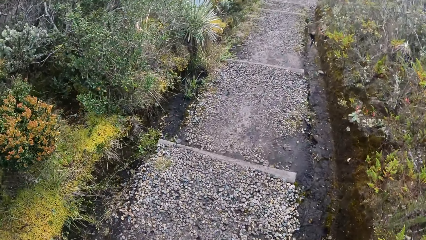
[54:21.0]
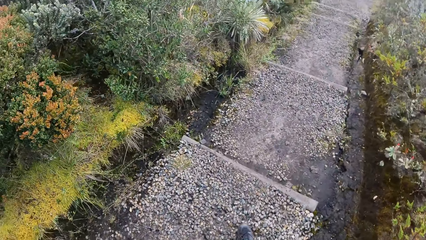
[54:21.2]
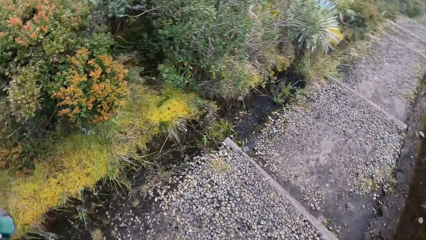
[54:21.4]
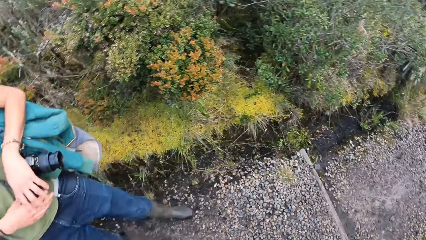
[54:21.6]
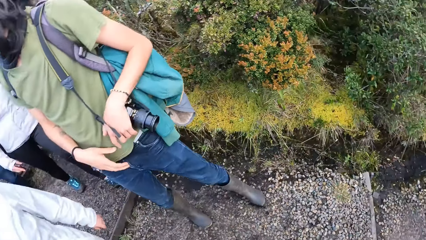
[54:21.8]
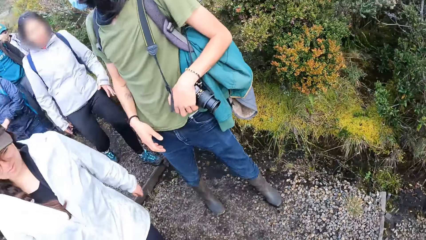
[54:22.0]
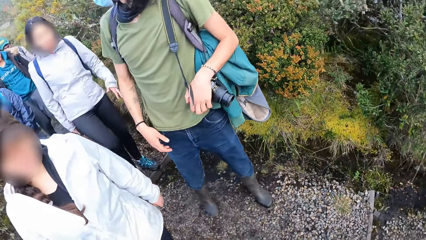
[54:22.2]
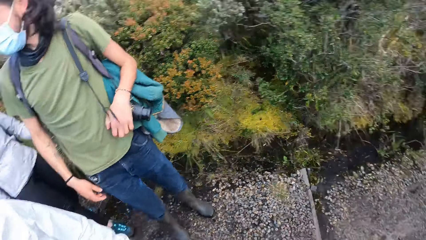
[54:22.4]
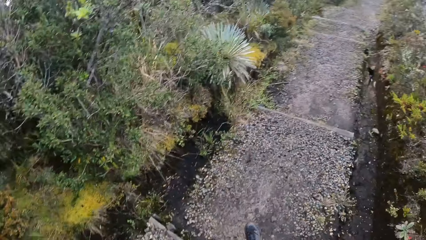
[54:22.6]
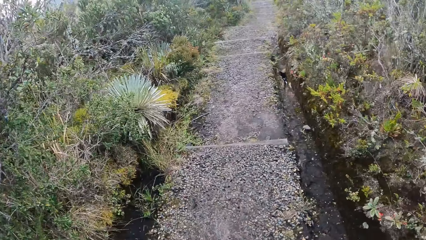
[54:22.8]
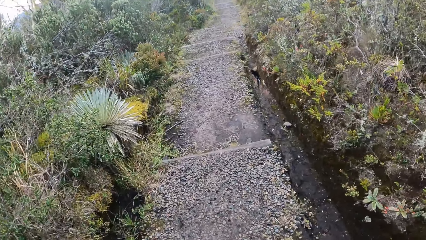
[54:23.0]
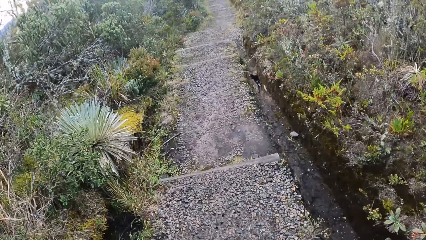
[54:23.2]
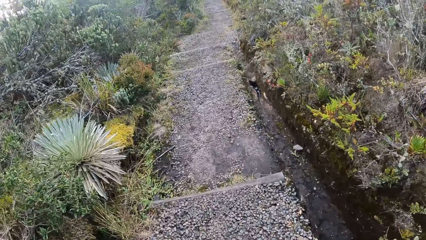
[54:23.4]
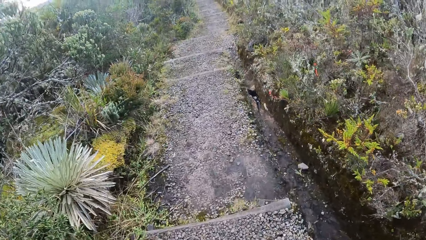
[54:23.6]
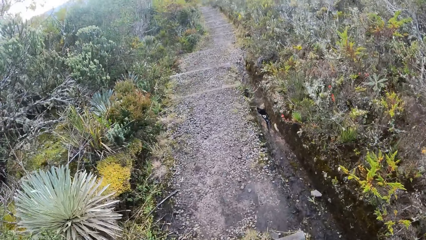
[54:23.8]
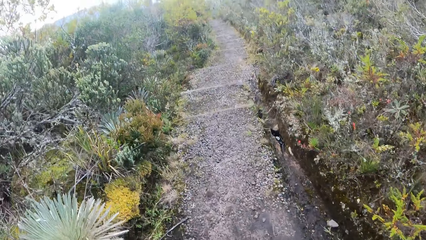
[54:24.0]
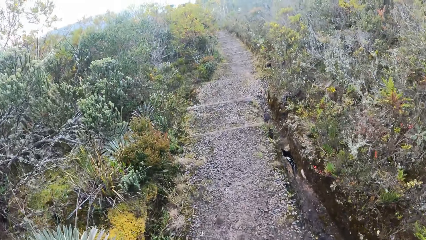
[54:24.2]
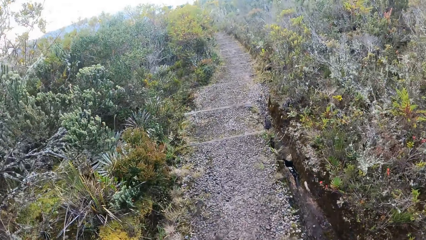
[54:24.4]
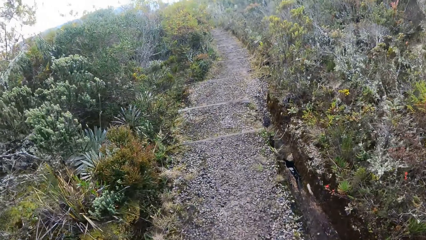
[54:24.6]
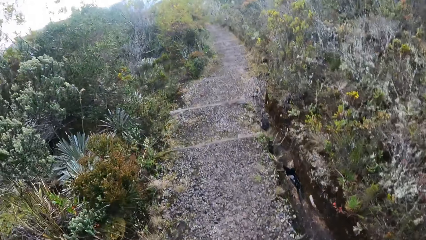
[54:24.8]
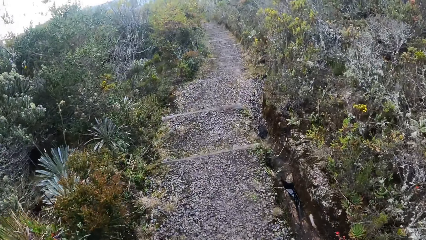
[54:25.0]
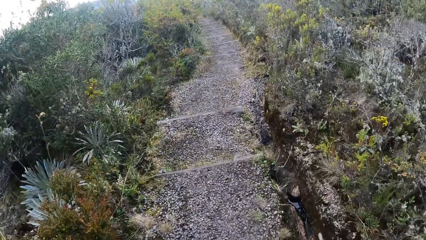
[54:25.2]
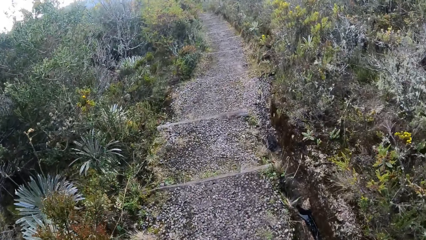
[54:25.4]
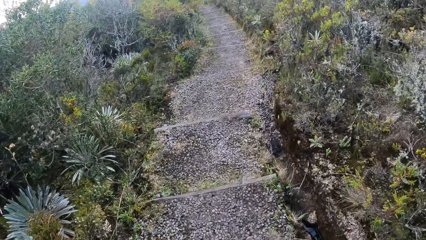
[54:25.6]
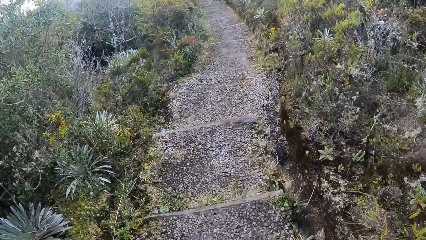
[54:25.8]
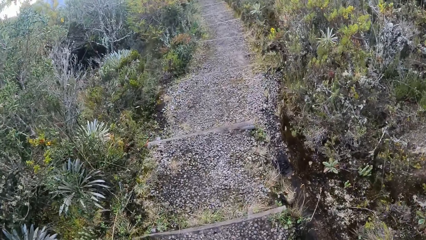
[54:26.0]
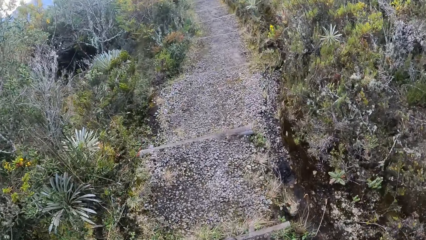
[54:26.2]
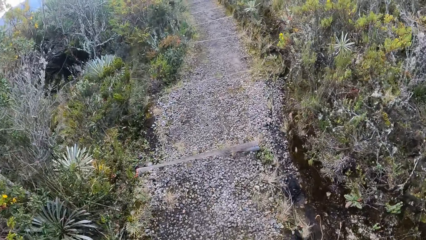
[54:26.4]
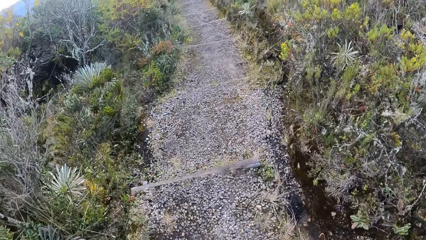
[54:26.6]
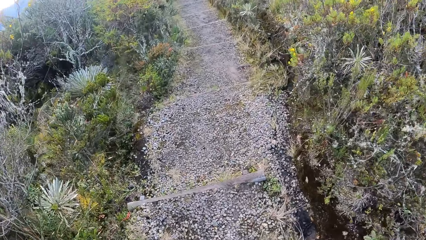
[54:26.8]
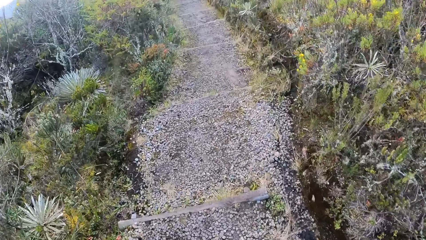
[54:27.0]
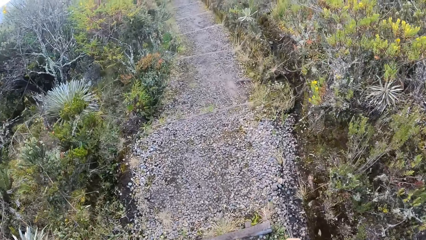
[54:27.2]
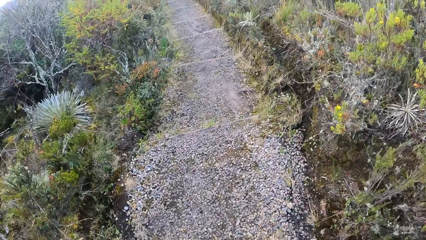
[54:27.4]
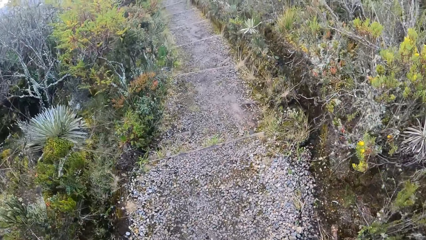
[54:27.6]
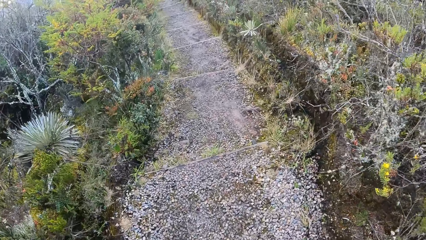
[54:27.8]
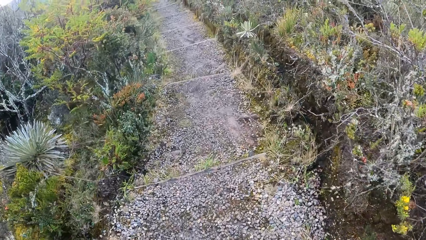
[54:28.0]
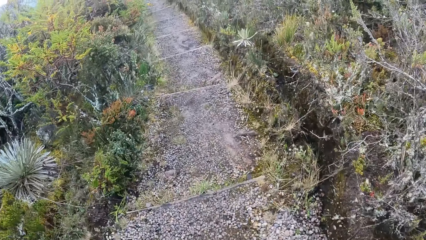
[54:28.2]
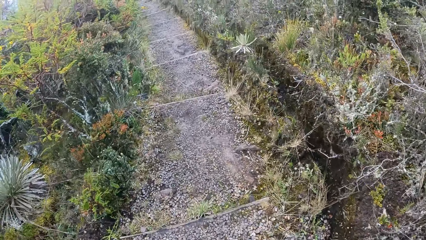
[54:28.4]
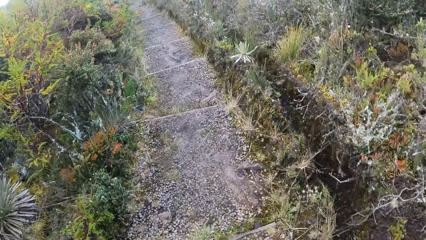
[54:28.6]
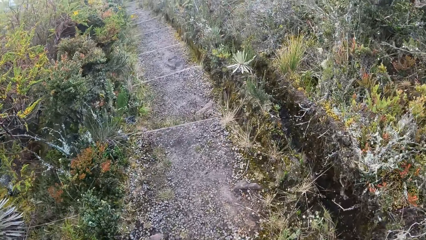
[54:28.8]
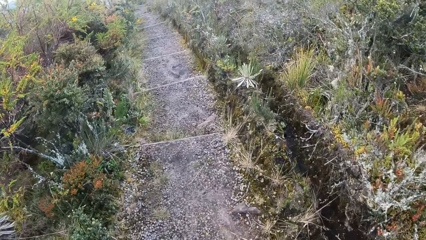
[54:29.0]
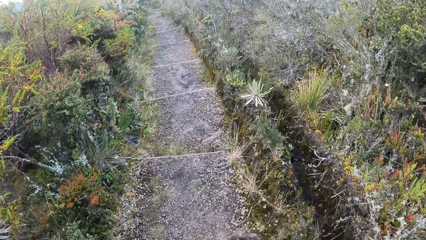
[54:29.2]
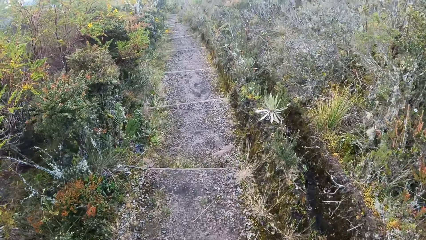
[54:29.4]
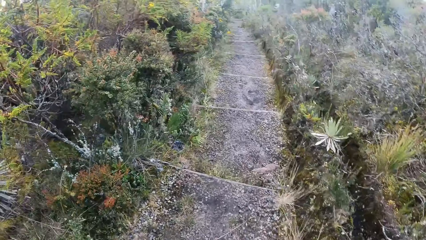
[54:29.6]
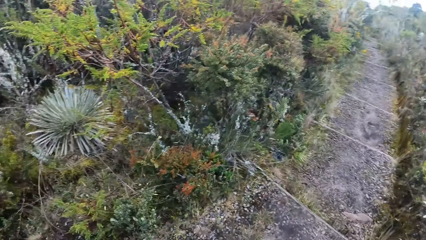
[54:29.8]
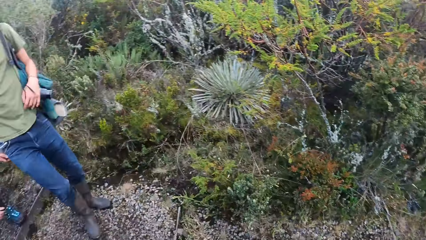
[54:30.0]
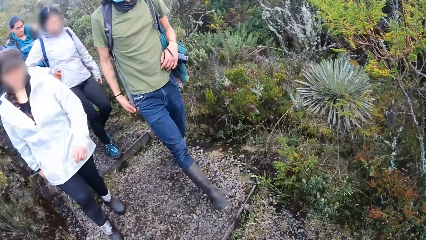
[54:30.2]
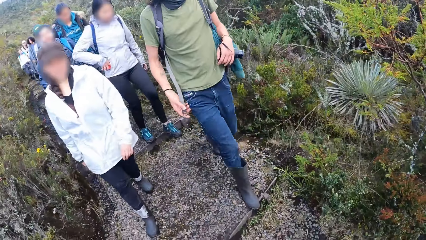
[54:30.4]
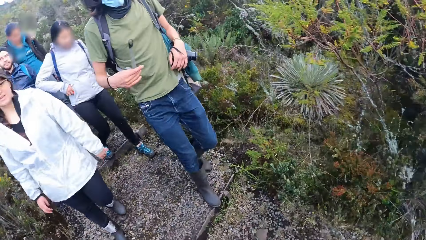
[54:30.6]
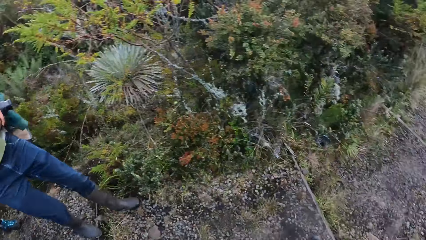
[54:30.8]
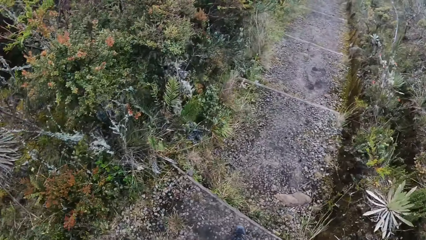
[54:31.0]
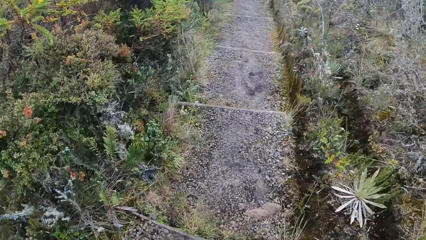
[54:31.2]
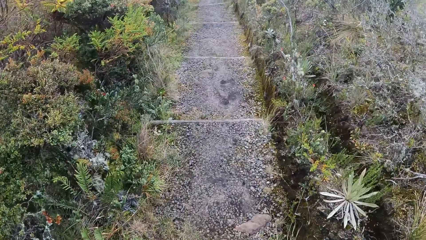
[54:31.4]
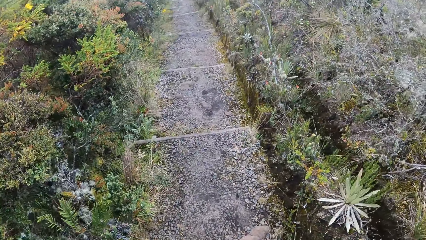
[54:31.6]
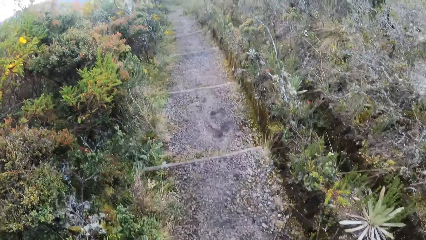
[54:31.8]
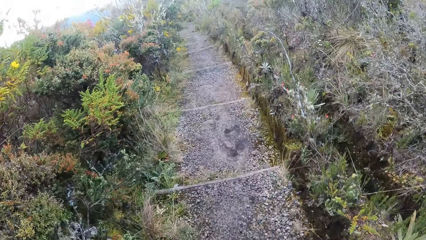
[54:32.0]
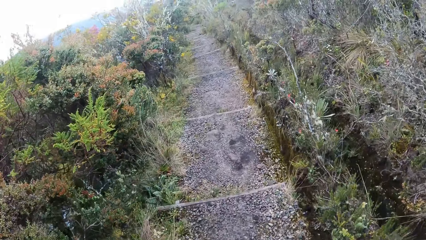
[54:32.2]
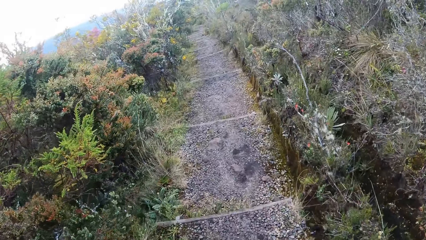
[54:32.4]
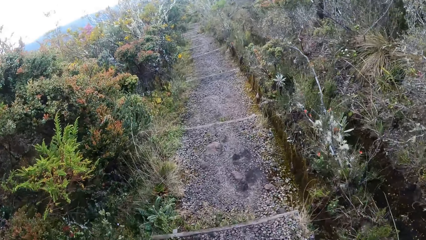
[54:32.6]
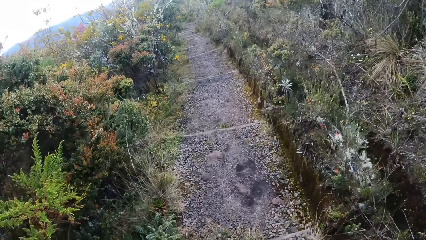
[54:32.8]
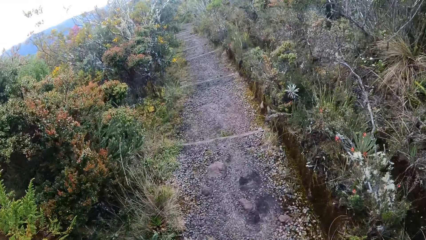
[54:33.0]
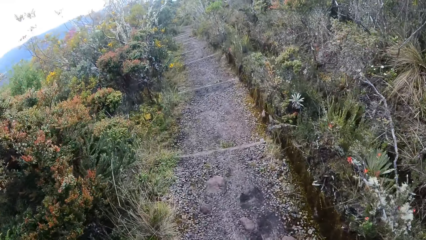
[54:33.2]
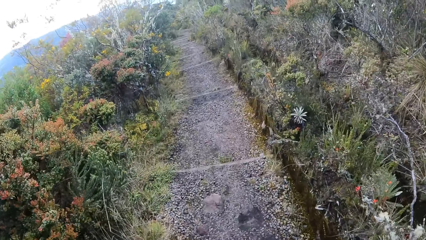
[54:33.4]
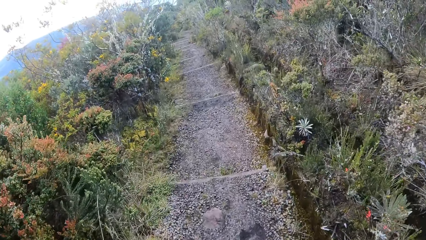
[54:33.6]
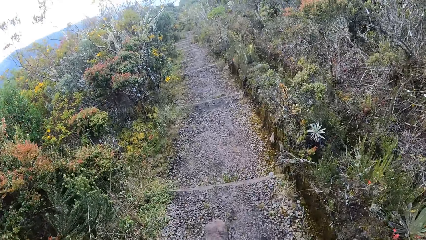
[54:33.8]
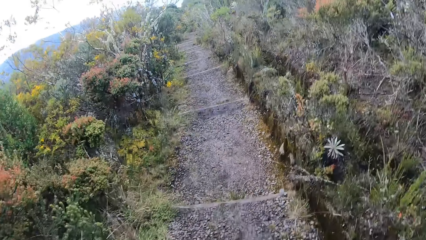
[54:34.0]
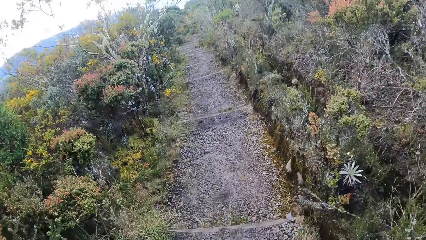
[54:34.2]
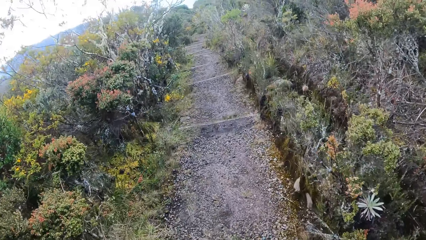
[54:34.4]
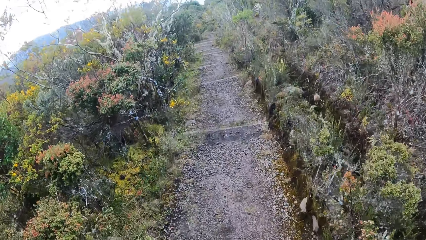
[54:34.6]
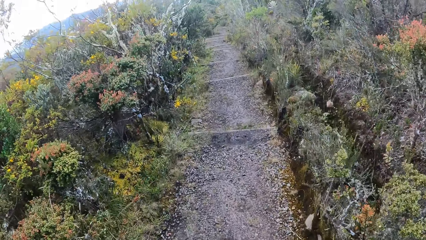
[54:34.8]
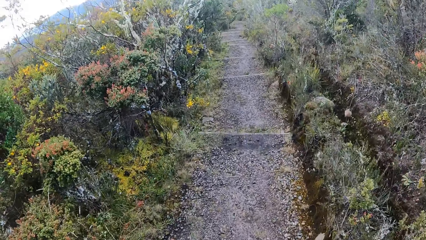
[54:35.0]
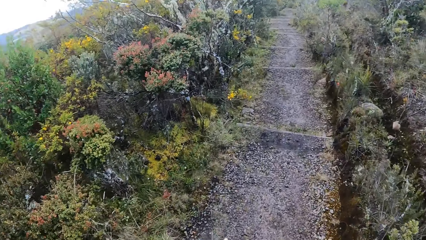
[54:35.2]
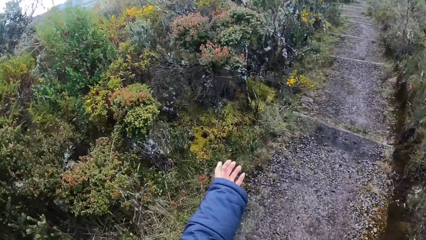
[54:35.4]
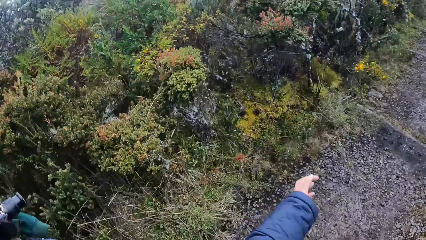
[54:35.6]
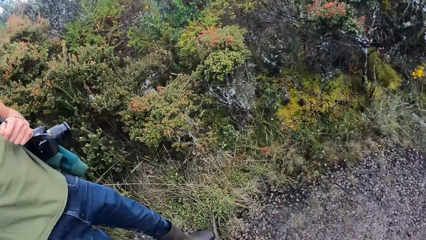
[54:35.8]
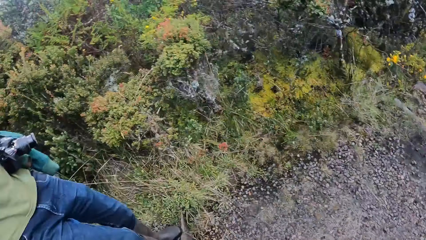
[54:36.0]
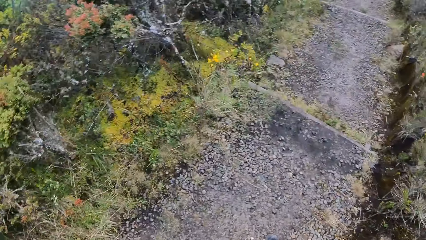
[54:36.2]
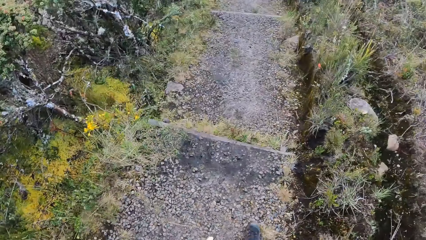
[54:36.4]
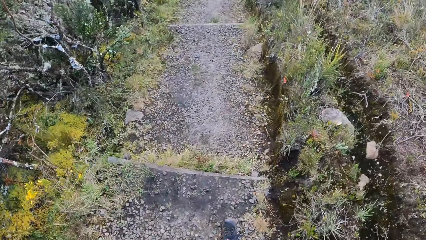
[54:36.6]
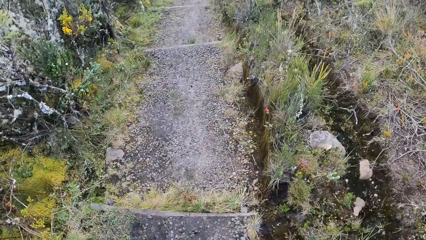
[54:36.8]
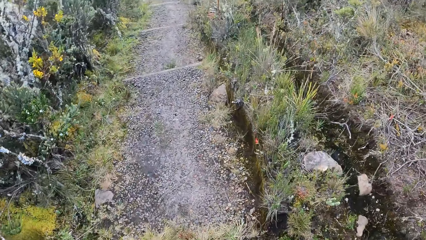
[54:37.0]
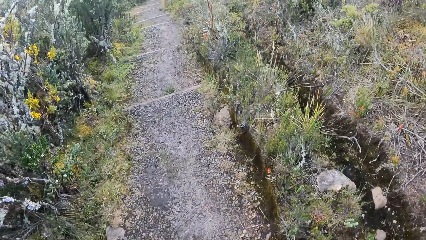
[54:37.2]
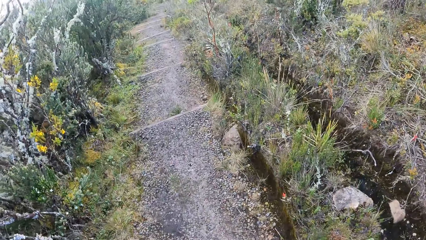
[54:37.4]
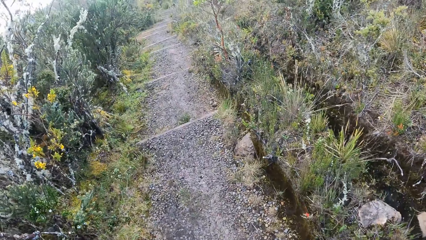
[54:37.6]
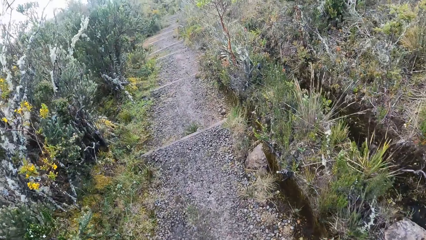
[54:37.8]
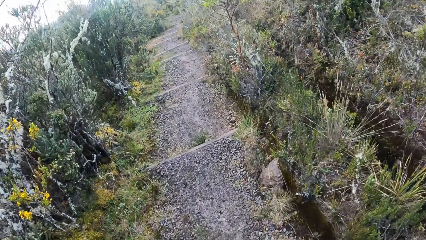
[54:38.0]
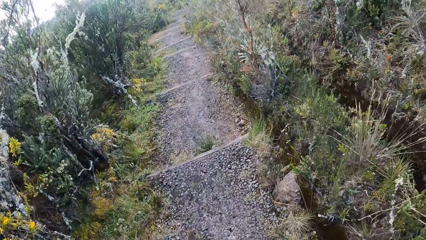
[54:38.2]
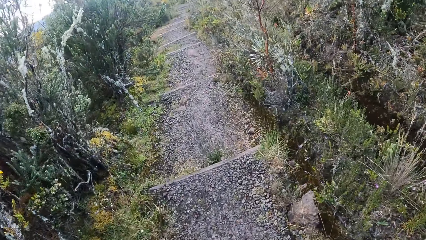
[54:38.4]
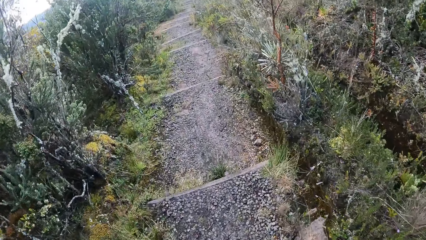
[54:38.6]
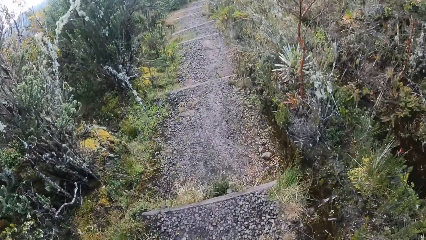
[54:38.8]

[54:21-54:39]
The camera wearer looks back. They turn around. They walk down the stairs on the mountain. They turn around and look back. They walk down the stairs on the mountain. They turn around. They walk on the mountain.
